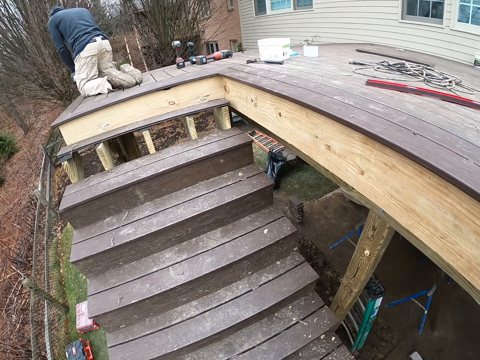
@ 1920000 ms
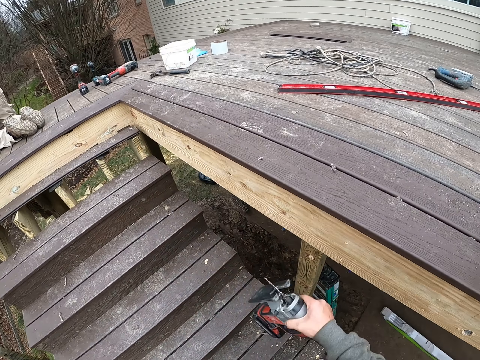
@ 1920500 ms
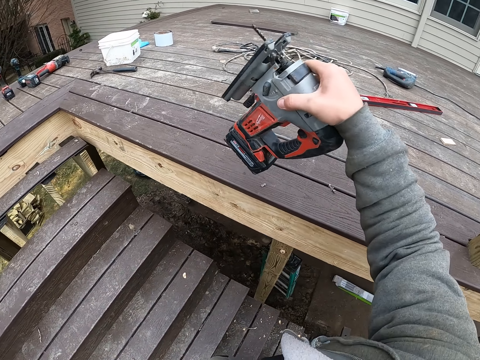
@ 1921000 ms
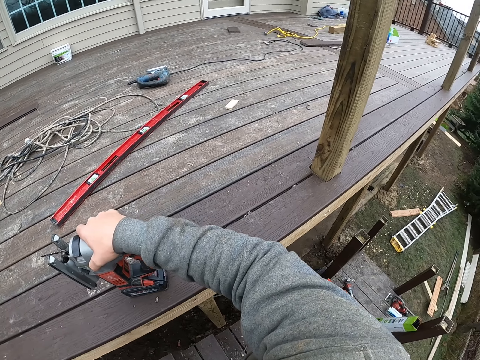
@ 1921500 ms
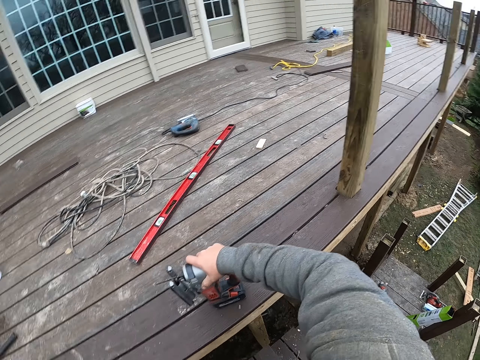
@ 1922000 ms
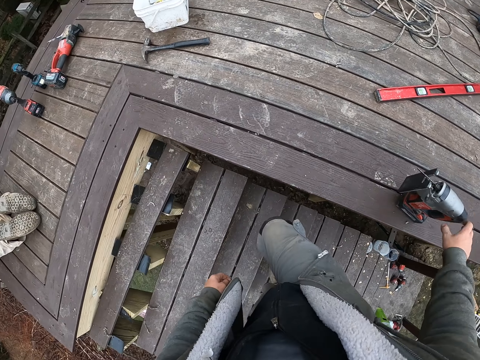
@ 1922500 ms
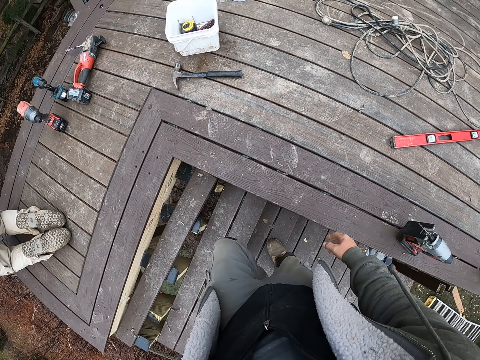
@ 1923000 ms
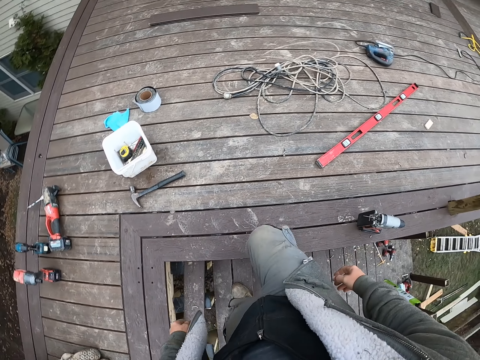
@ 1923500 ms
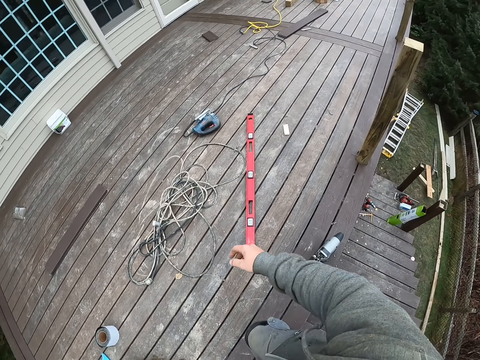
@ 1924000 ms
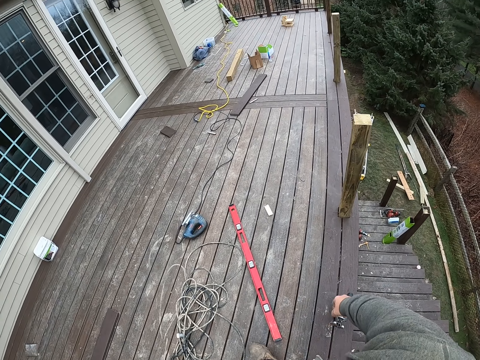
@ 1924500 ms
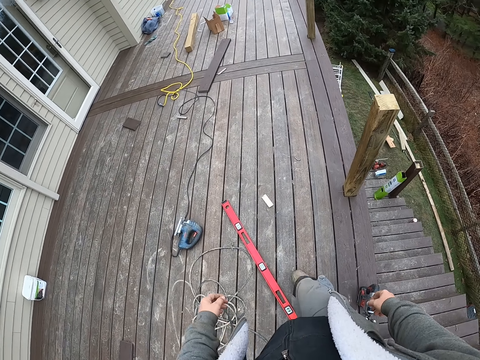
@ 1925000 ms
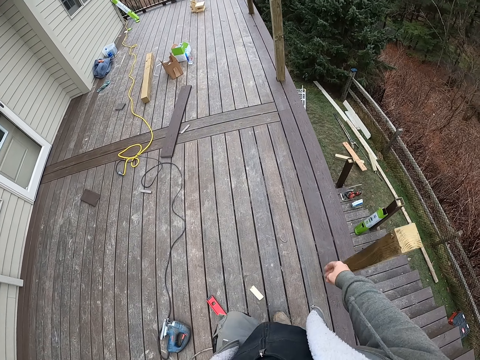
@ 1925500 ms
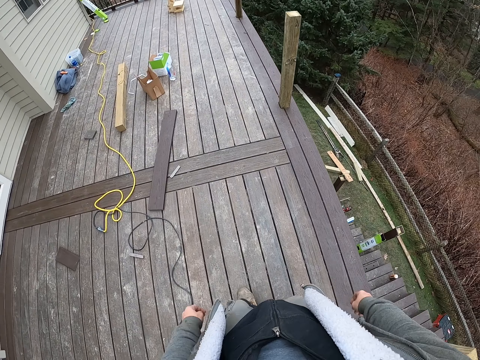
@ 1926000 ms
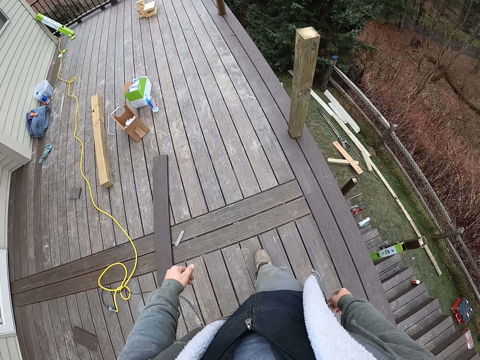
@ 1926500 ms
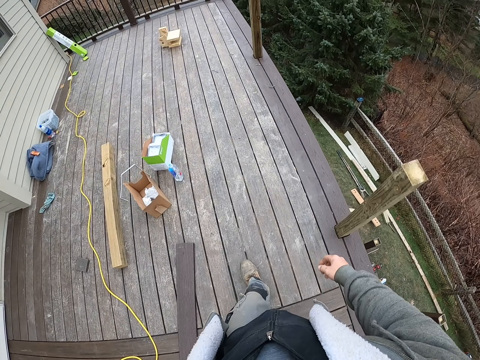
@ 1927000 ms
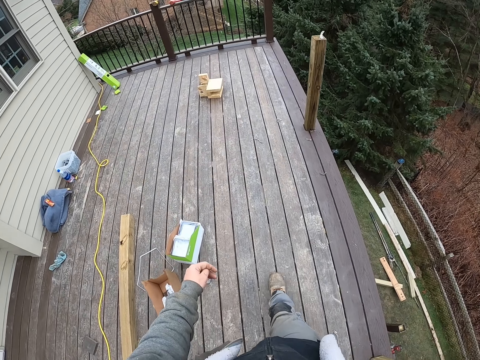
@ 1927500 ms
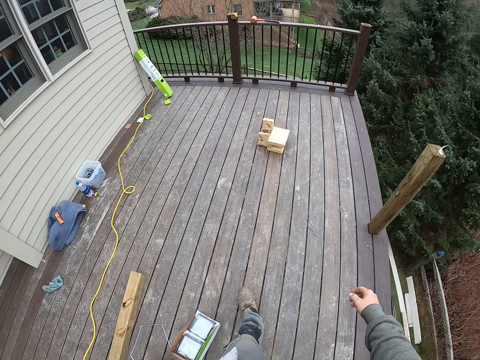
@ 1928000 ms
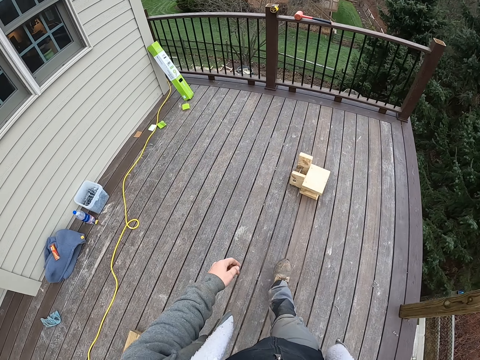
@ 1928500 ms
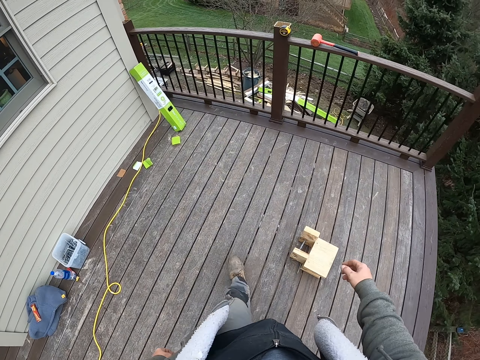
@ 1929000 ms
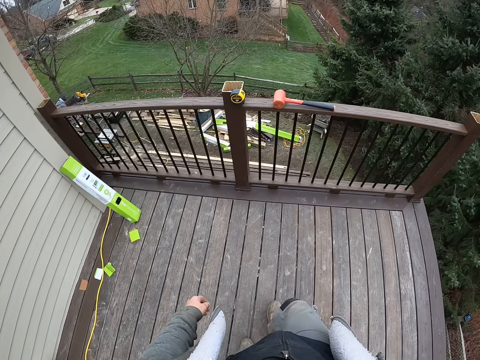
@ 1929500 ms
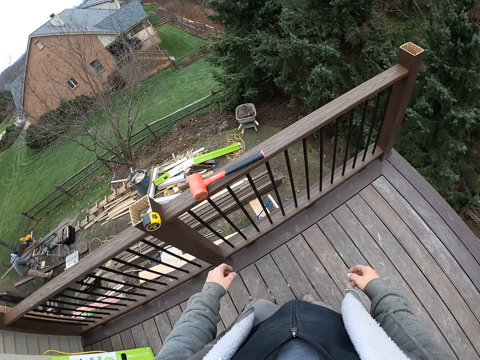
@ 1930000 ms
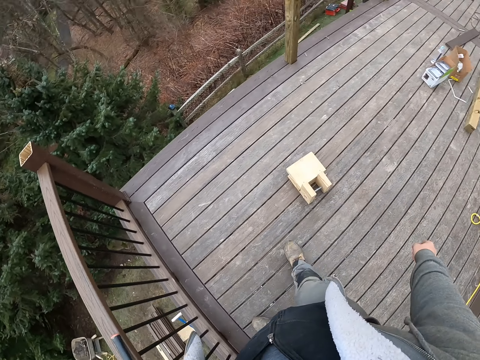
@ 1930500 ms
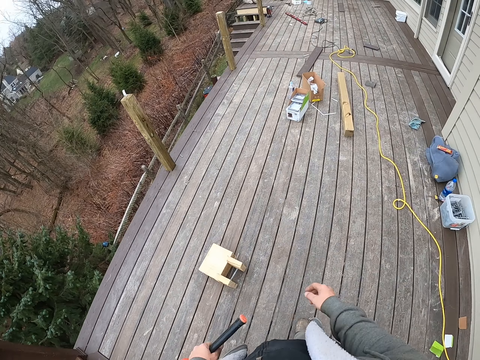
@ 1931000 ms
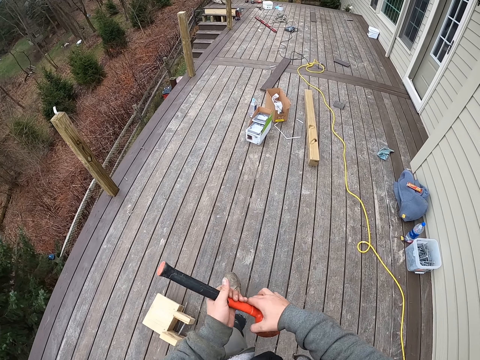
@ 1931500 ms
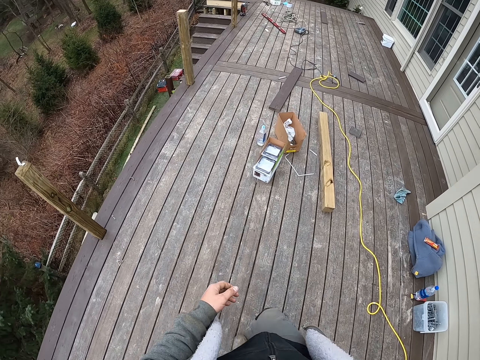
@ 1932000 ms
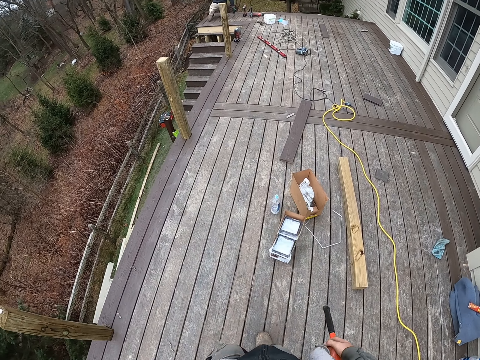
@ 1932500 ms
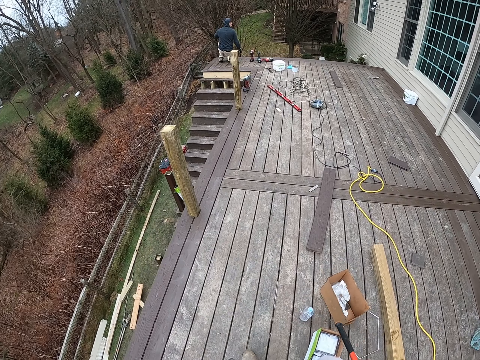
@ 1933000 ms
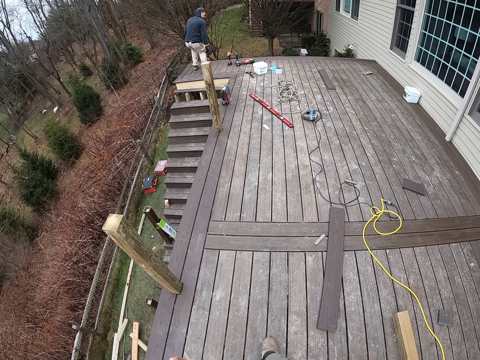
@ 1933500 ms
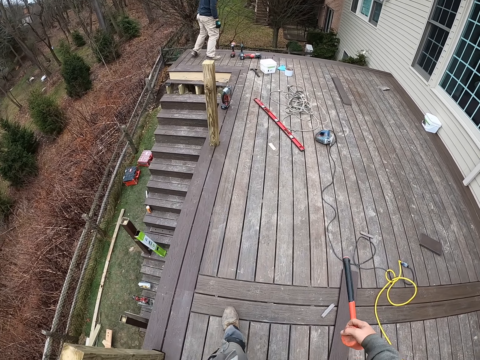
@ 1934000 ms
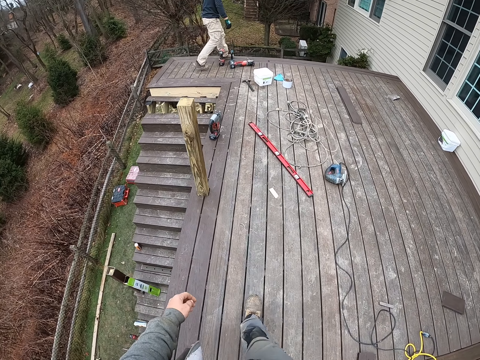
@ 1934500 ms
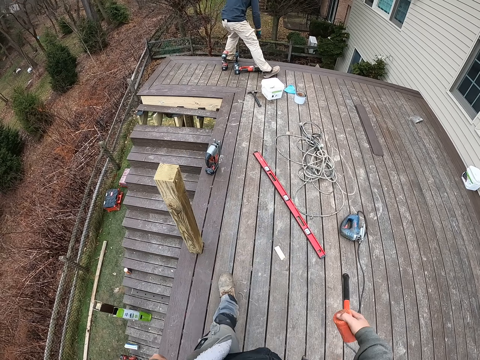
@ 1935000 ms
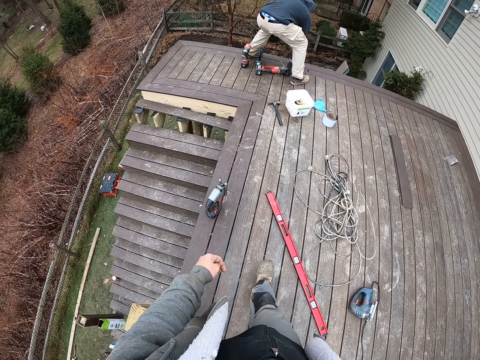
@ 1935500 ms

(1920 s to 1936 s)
The camera wearer drops a saw or drill on the balcony floor. He walks upstairs and walks on the balcony. He picks the hammer on the balcony wood hand rail. He shifts the hammer to his right hand on his way back on the balcony.

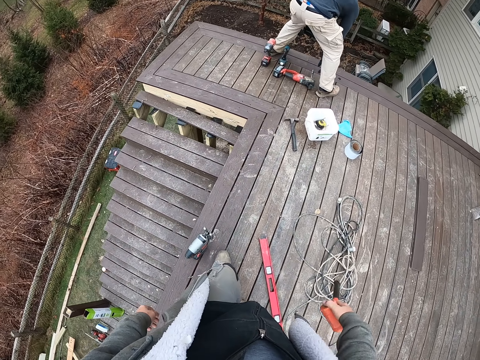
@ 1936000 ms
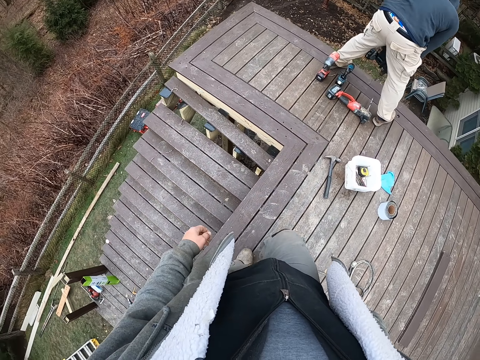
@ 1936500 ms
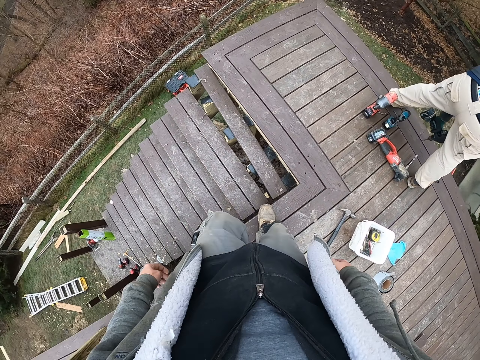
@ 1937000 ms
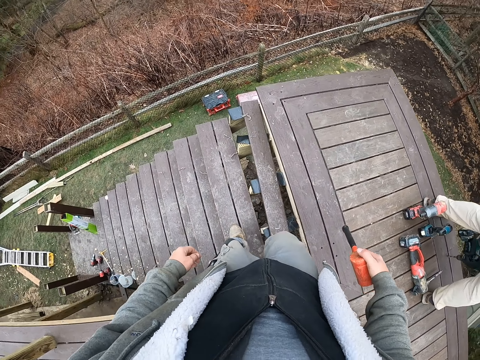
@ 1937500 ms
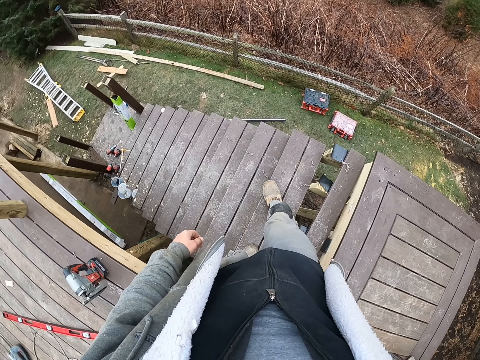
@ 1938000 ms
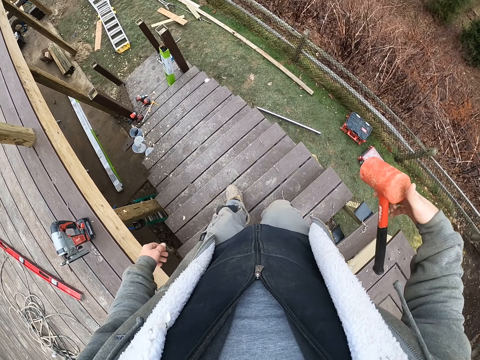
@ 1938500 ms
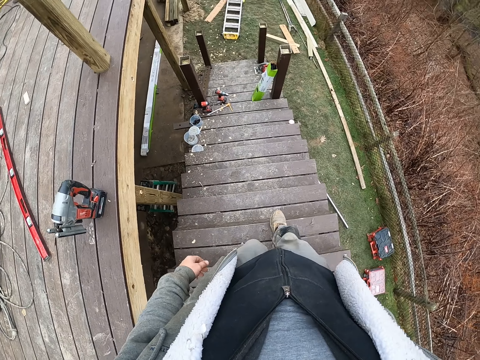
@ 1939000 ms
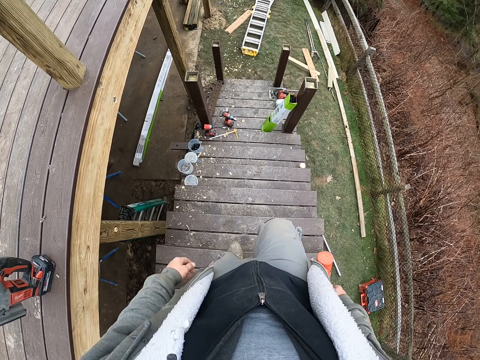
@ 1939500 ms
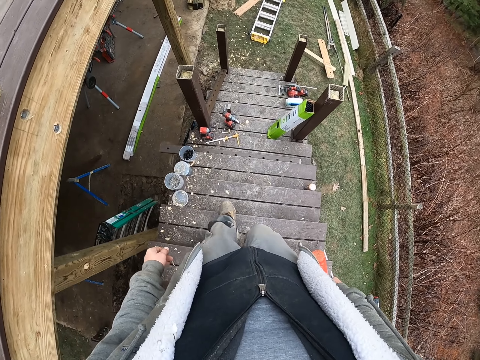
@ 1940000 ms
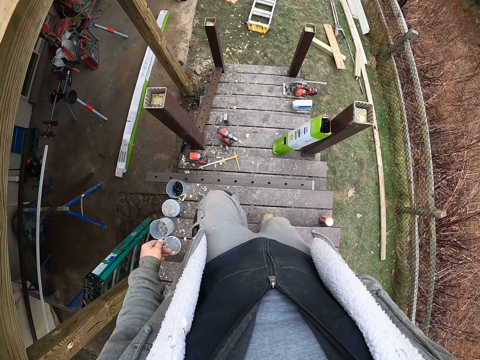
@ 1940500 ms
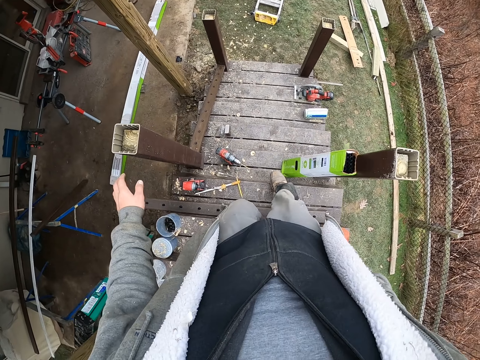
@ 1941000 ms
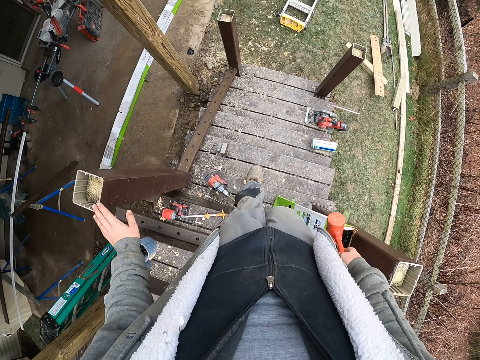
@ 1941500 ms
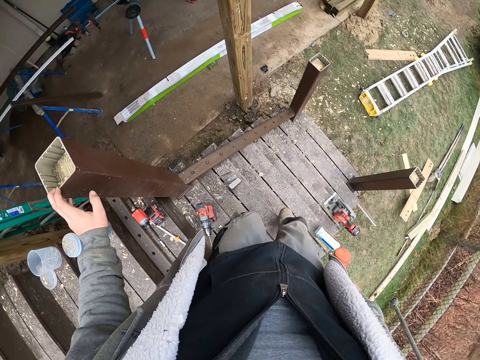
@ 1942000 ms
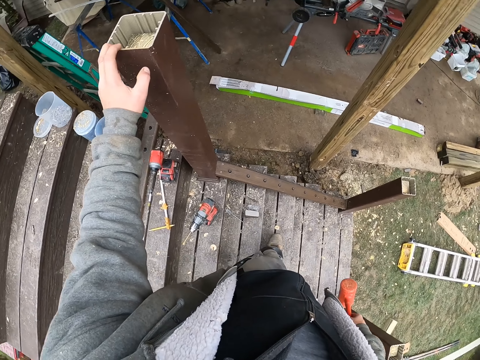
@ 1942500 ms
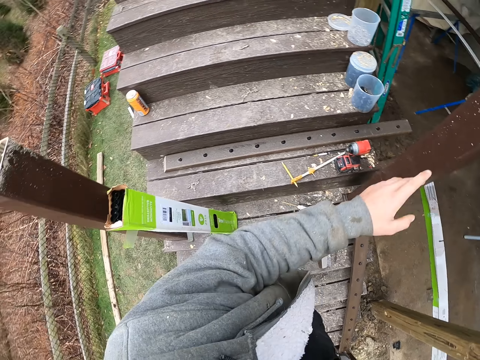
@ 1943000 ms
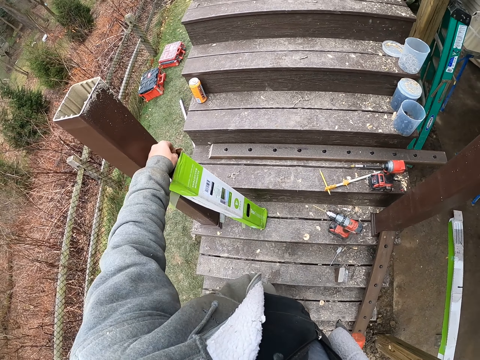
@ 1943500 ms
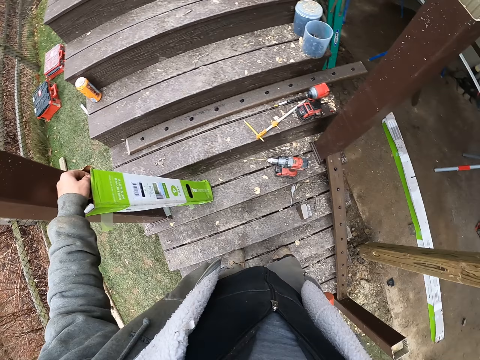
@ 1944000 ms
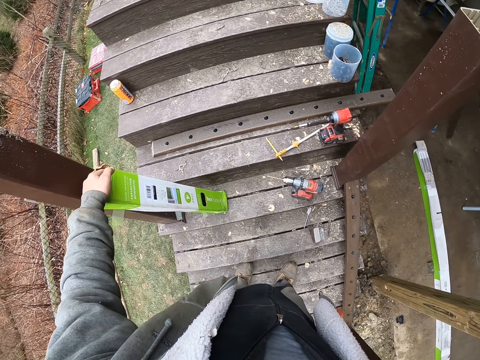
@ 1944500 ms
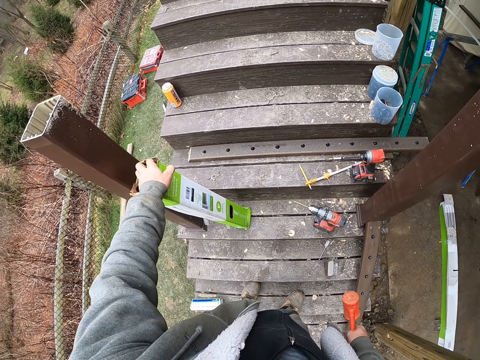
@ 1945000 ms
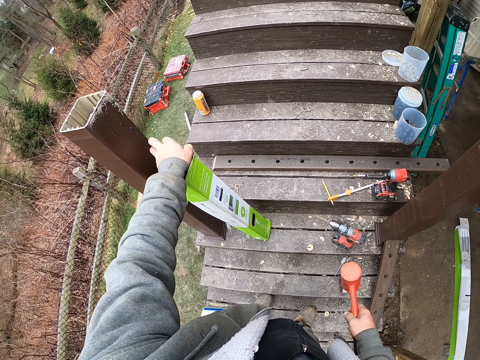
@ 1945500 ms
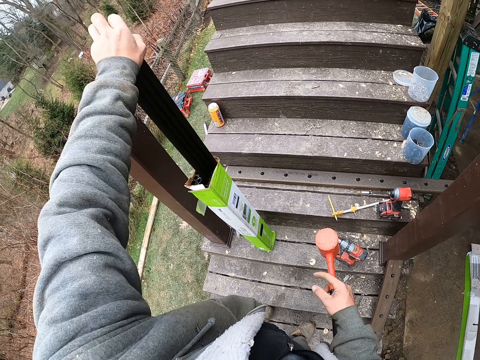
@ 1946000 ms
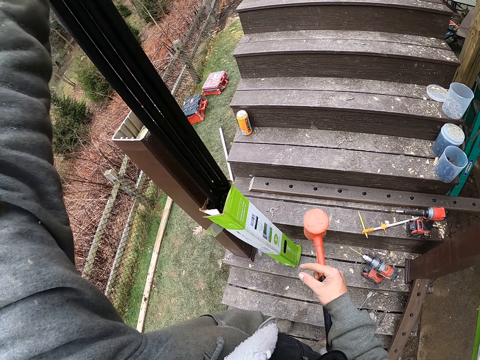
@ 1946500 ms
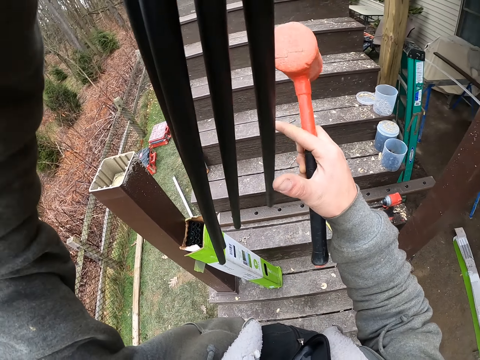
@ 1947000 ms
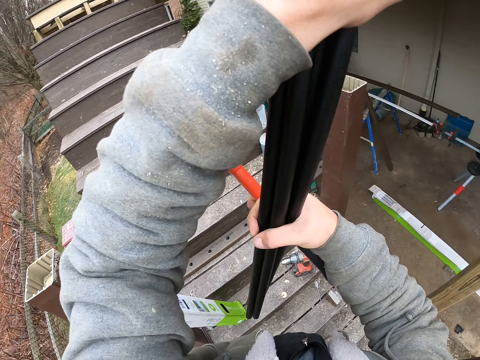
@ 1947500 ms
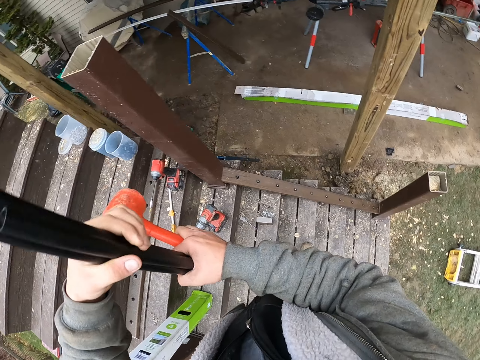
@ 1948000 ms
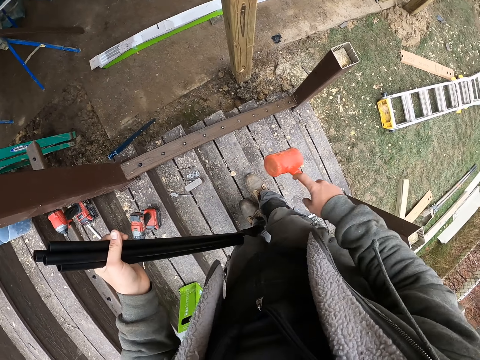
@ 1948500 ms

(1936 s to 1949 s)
The camera wearer climbs down the staircase. They carry the hammer downstairs. They touch the staircase post. They pick bars from the pack leant on the stair pillar. They hold the bars firmly in their hands.
